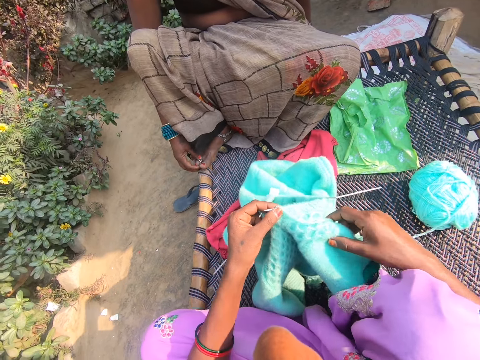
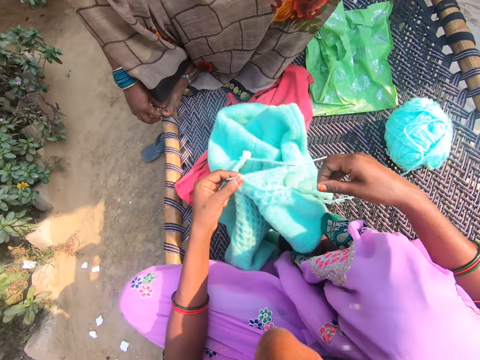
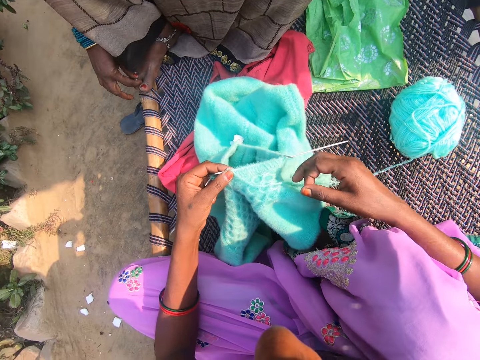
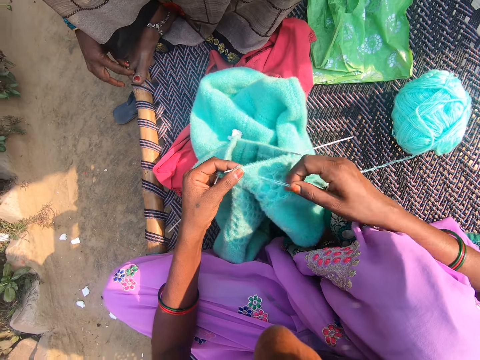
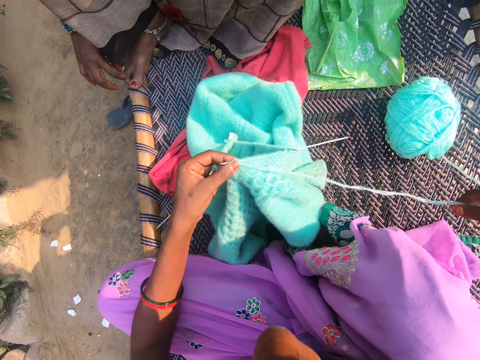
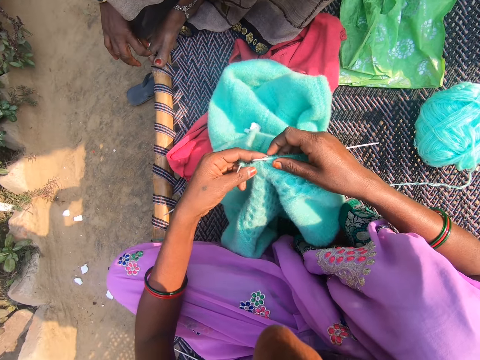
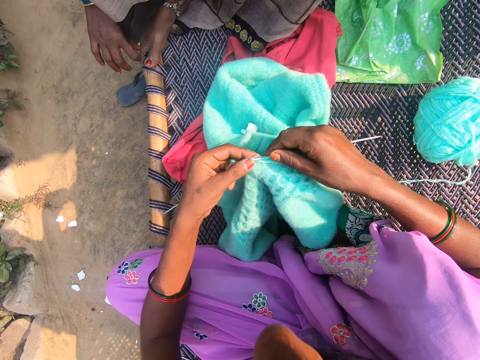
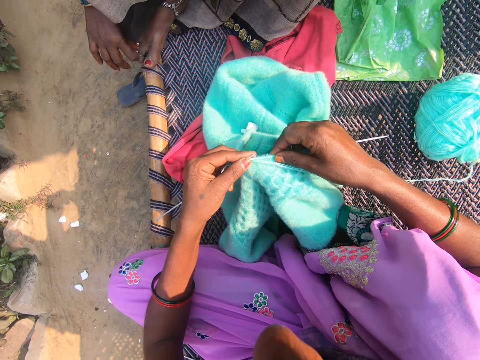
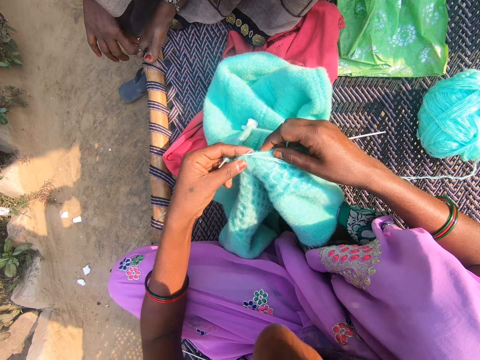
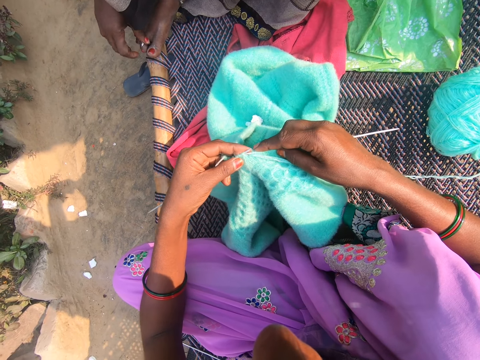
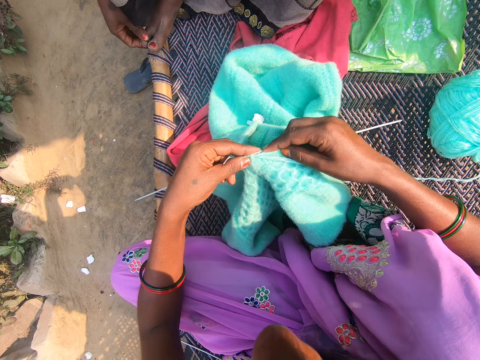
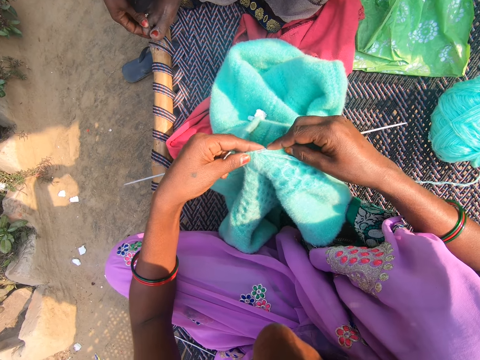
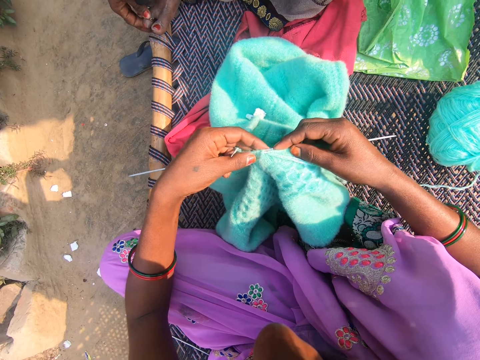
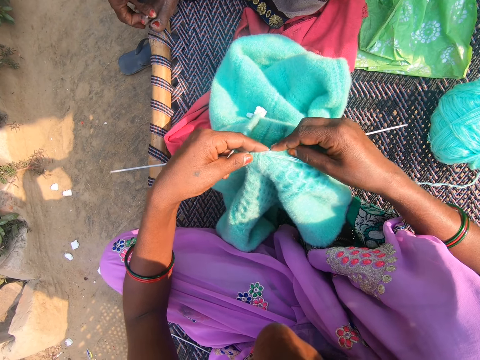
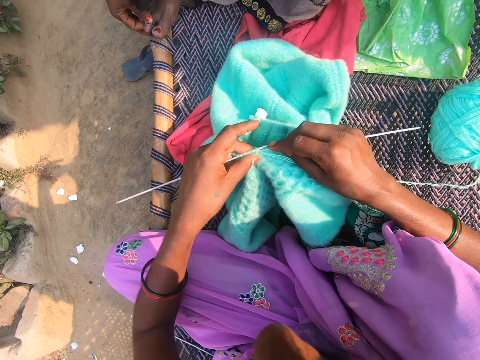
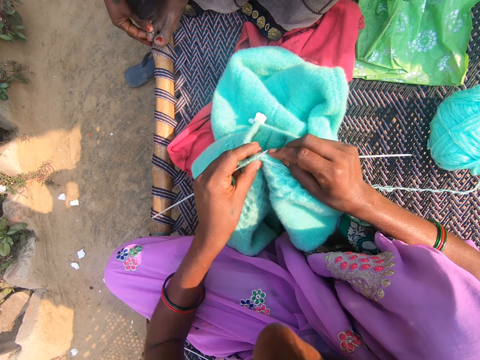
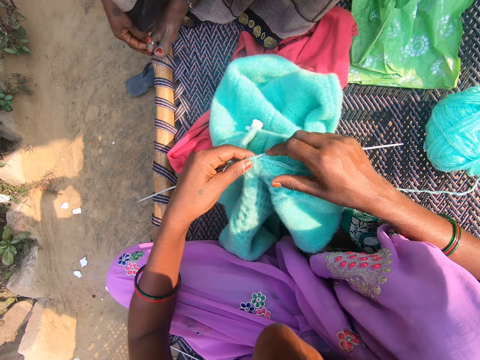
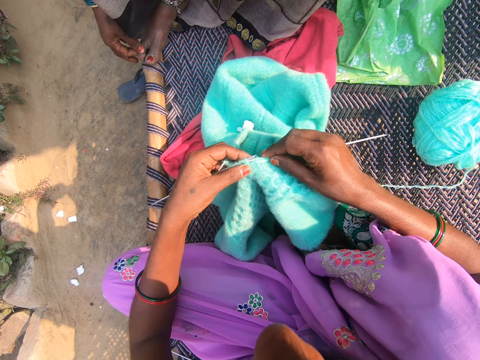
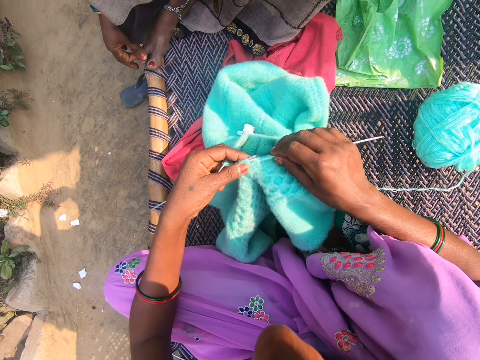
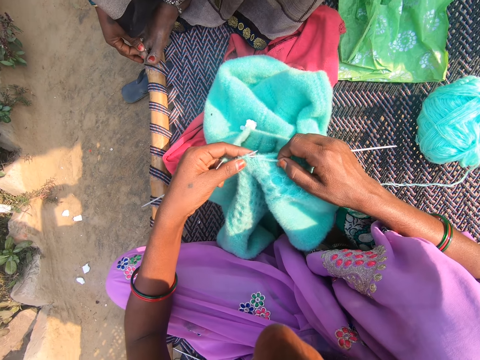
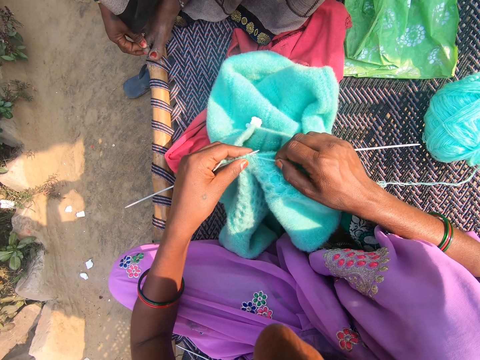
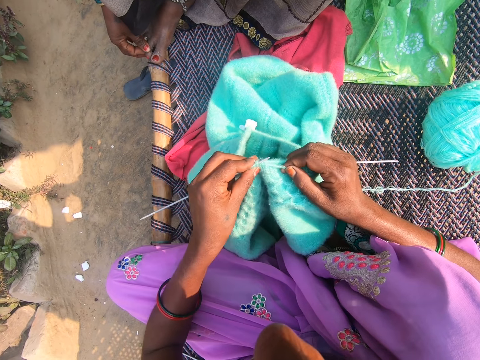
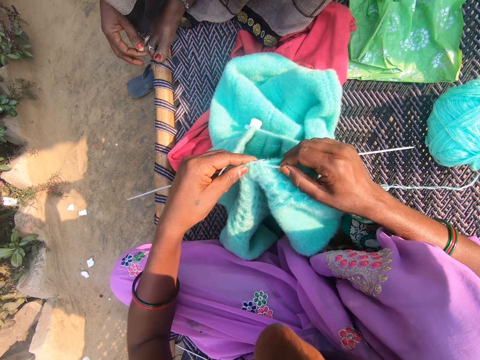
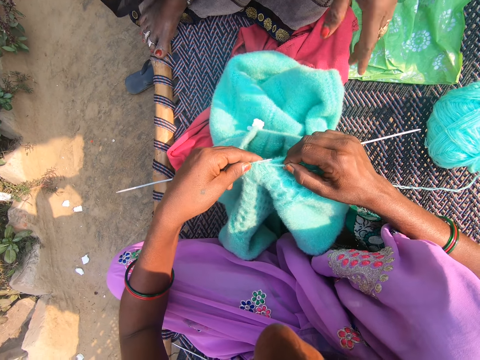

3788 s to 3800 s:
The camera wearer talks with a person. She pulls the yarn with her right hand. She knits the yarn.

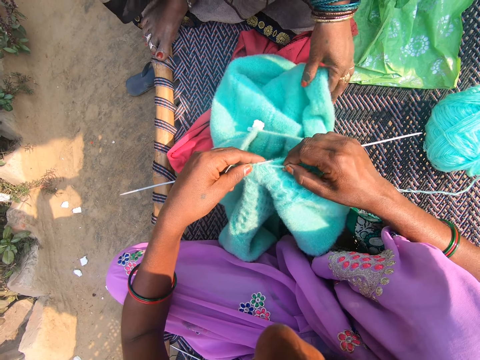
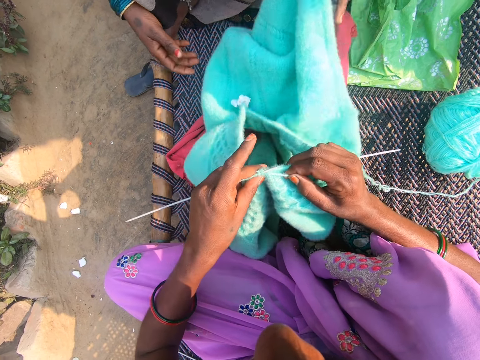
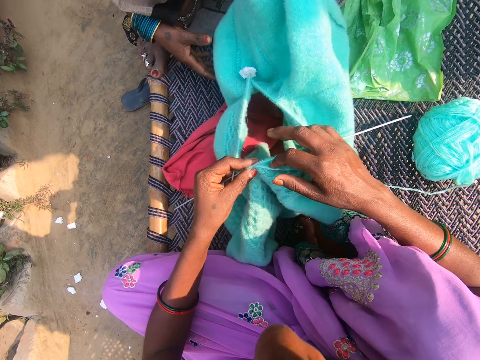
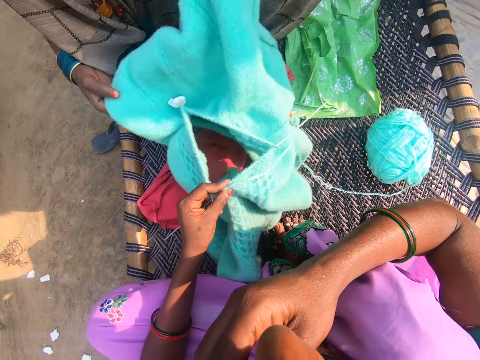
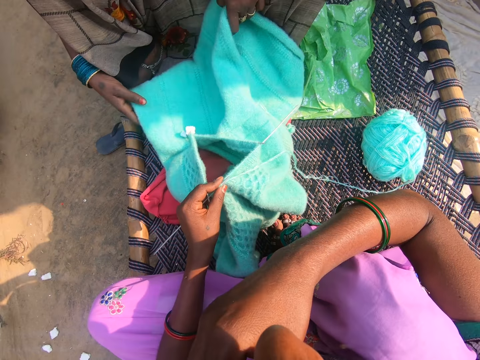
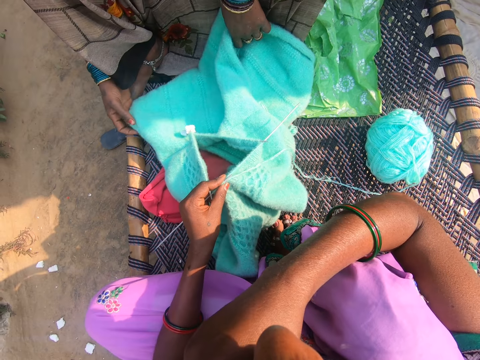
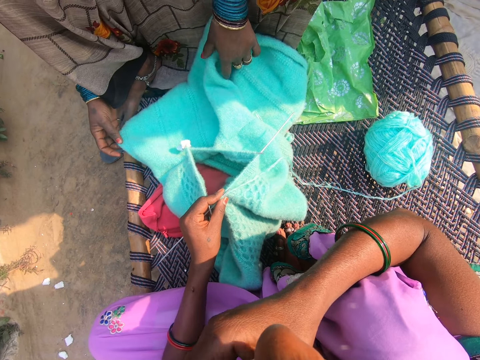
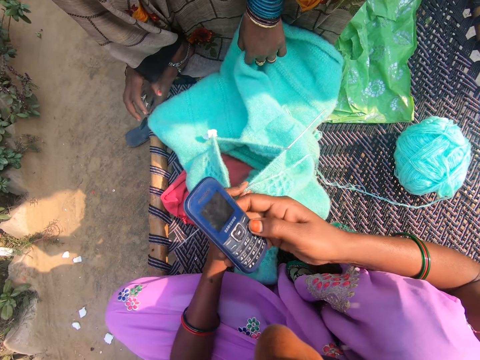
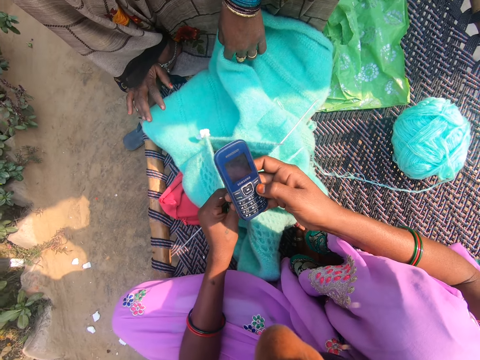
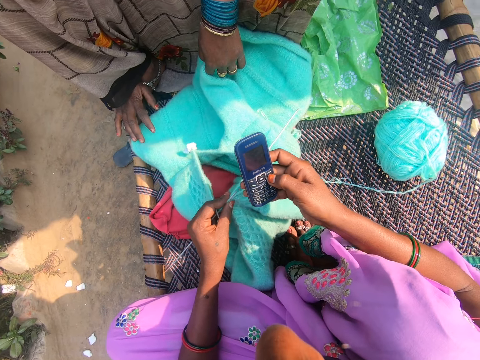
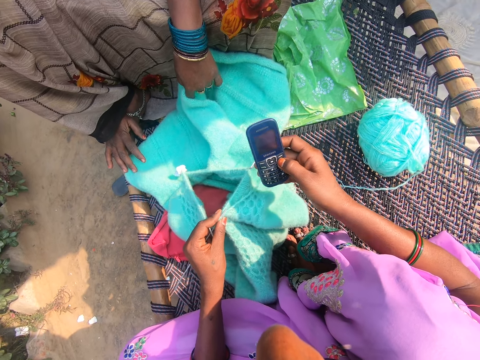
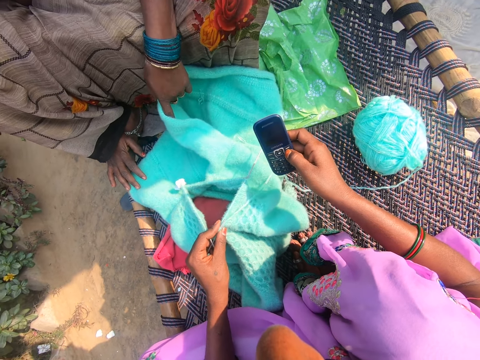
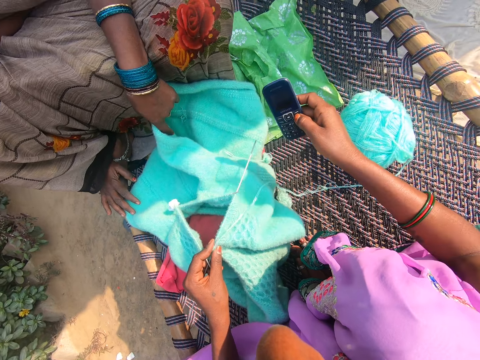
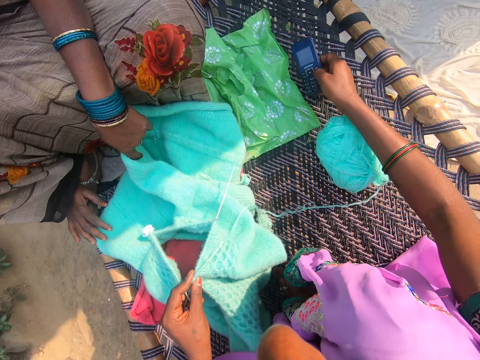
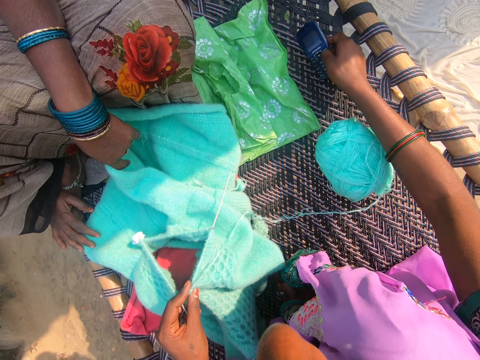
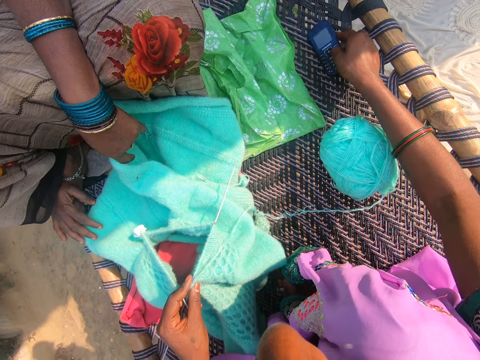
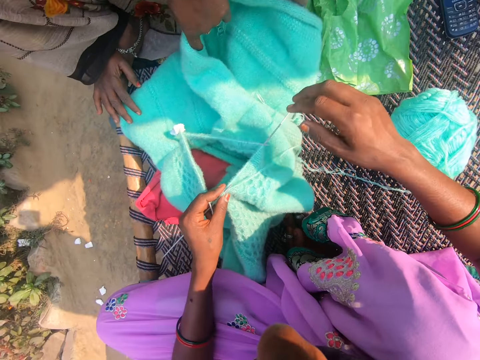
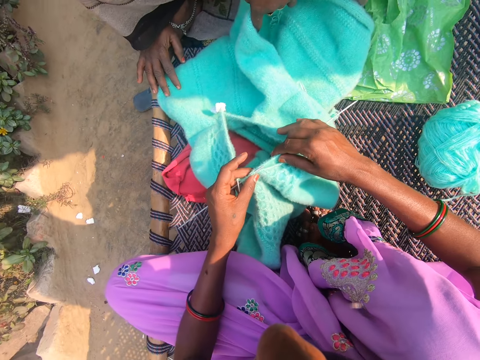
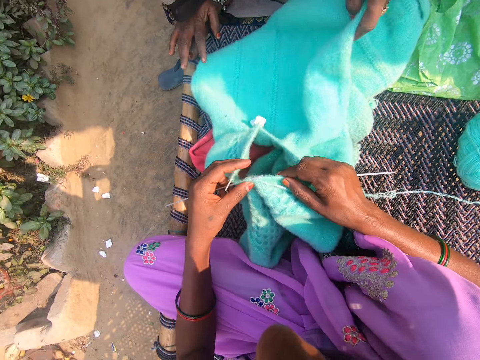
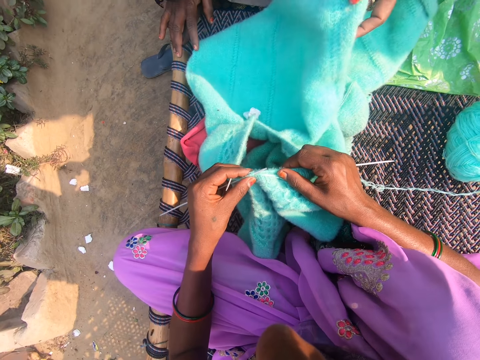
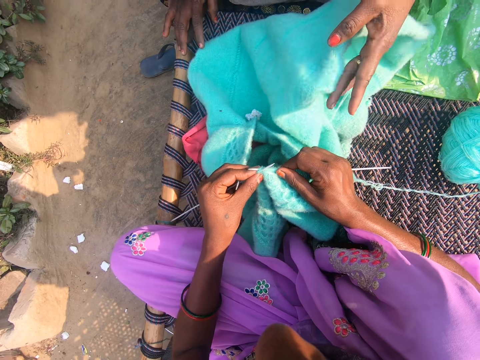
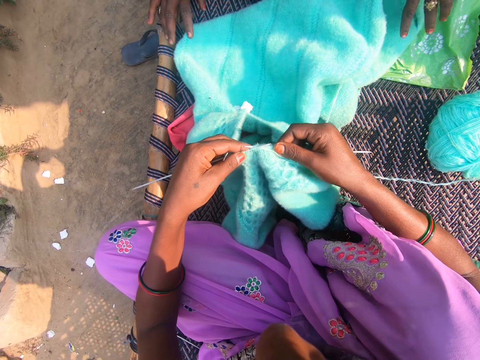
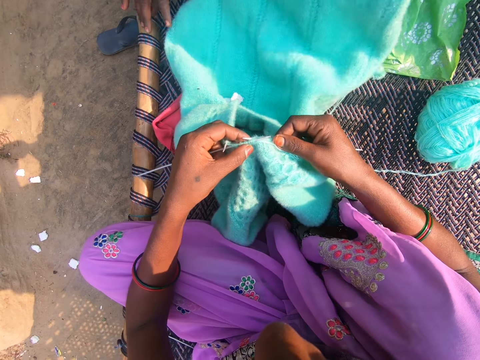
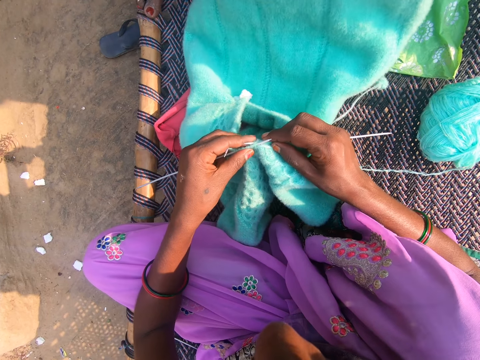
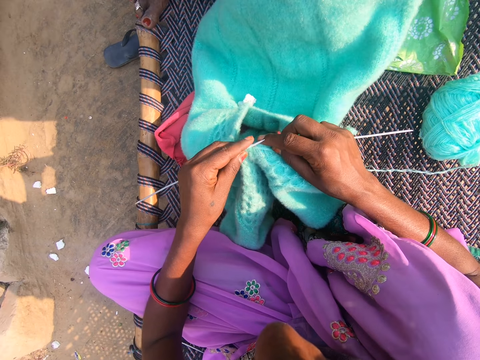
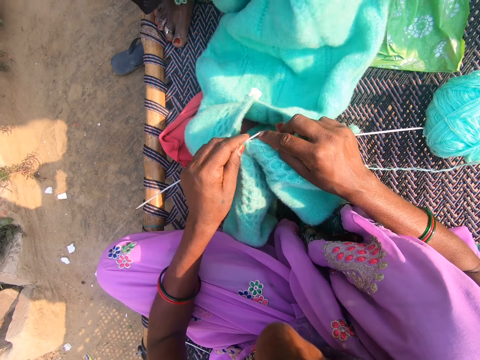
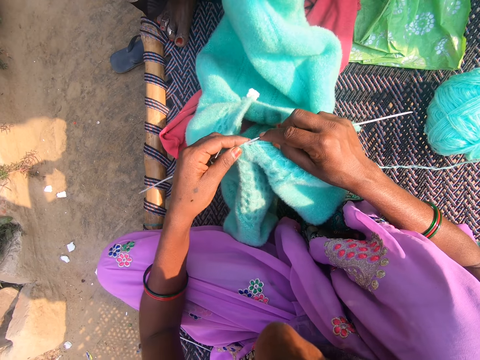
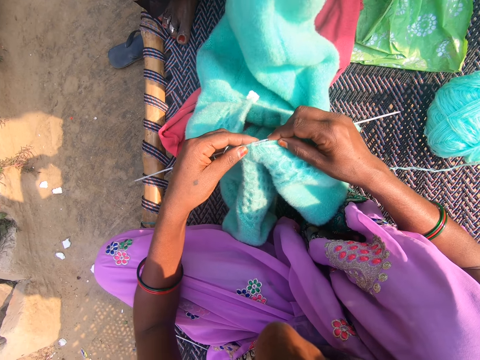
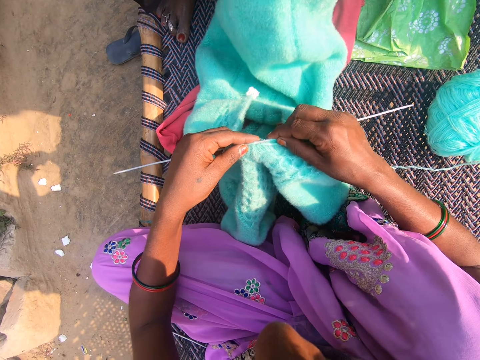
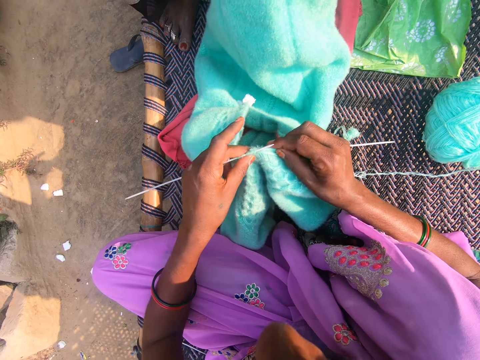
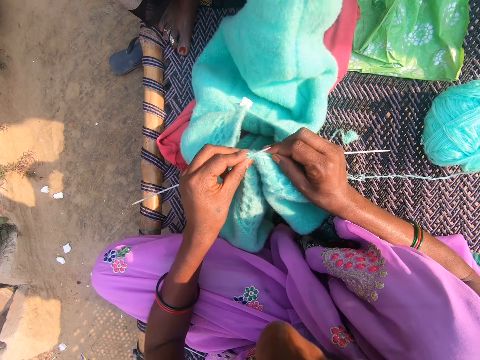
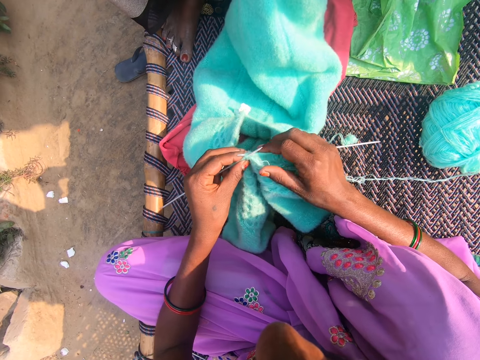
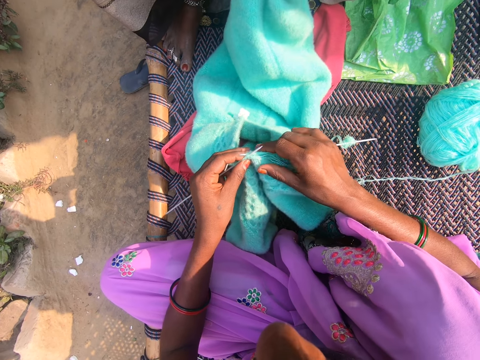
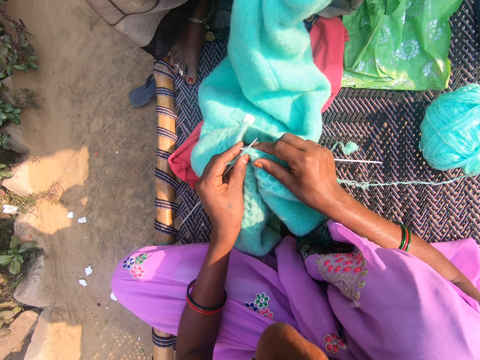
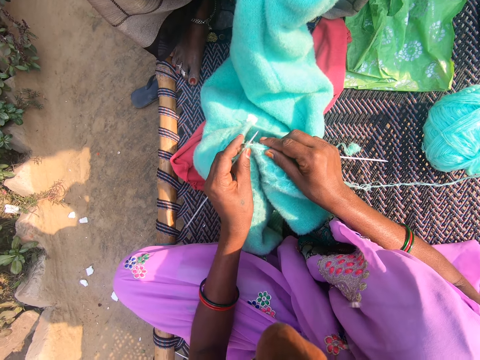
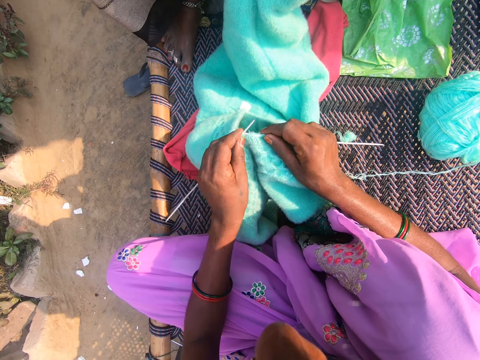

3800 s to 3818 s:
The woman lifts the yarn or fabric with her left hand. The camera wearer touches her face. The woman holds the yarn up with both hands. The camera wearer removes the phone. The woman drops the yarn on the woven bench. The camera wearer holds the phone in her right hand. She presses the button of the phone. She places the phone on the woven bench. She knits the fabric with a knitting needle.
